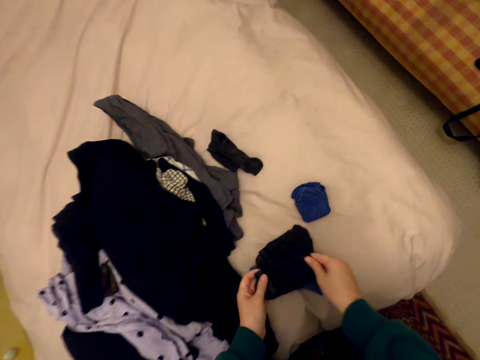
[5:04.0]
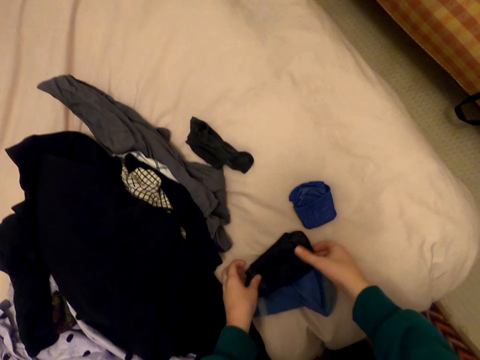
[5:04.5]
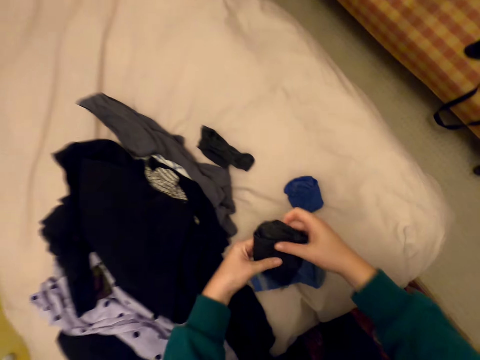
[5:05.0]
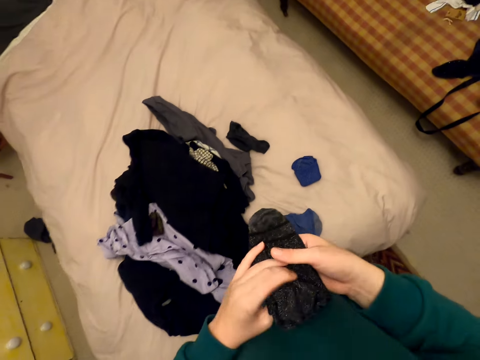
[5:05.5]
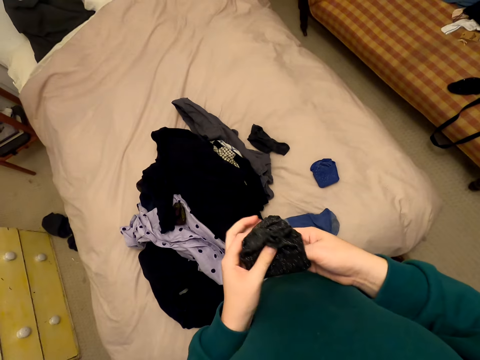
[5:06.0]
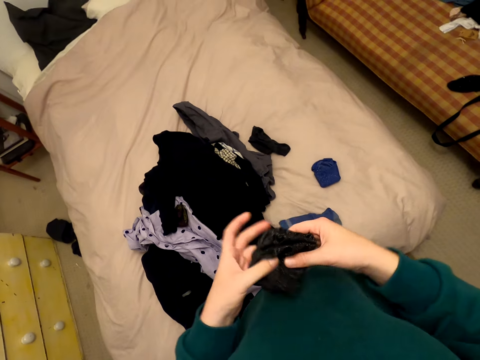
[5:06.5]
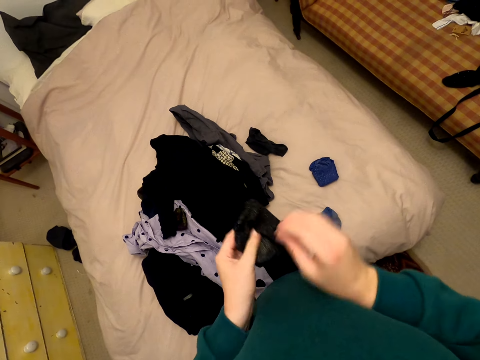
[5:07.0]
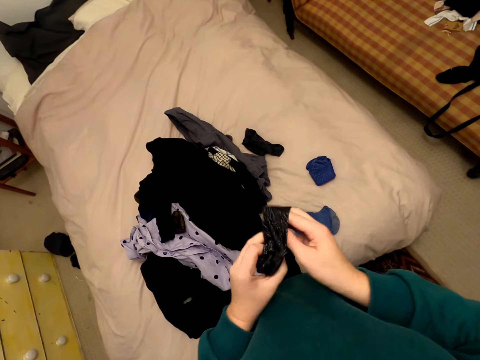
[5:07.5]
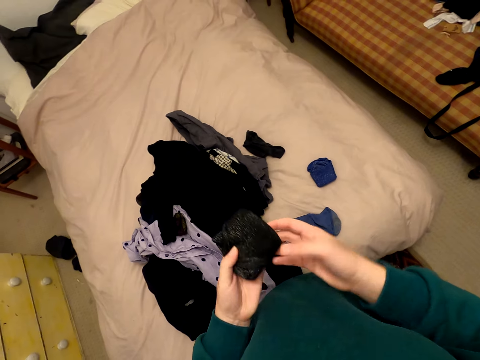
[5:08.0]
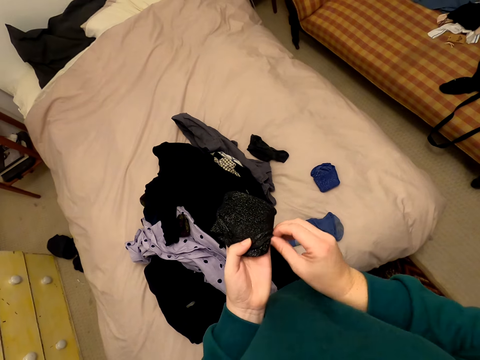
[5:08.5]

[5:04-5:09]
The camera wearer drops the socks. They put the sock on the other sock. They pick up the socks from the bed. They fold the socks together.

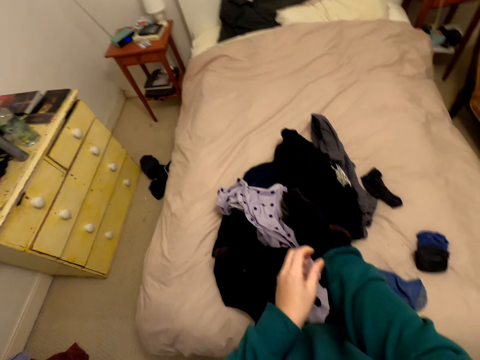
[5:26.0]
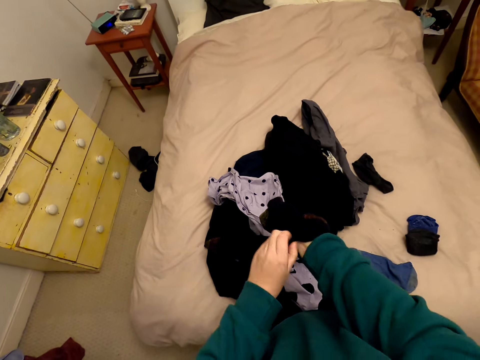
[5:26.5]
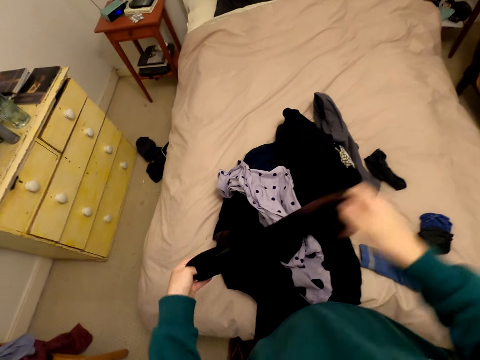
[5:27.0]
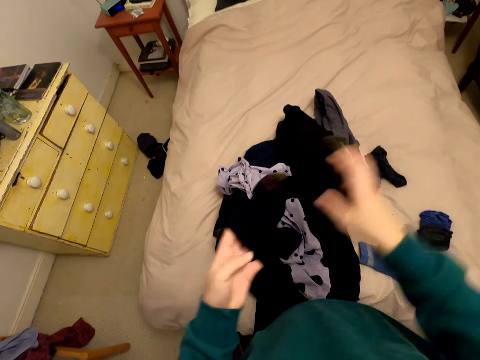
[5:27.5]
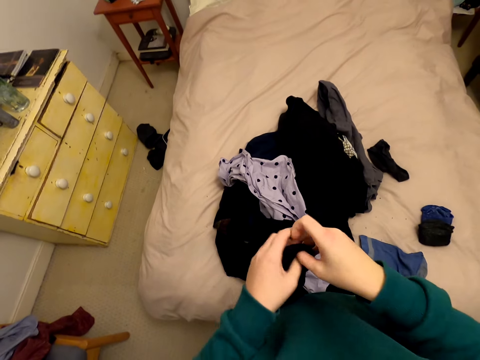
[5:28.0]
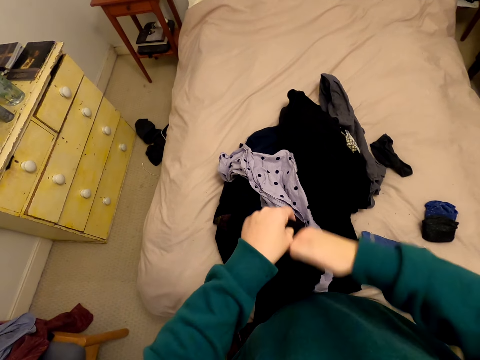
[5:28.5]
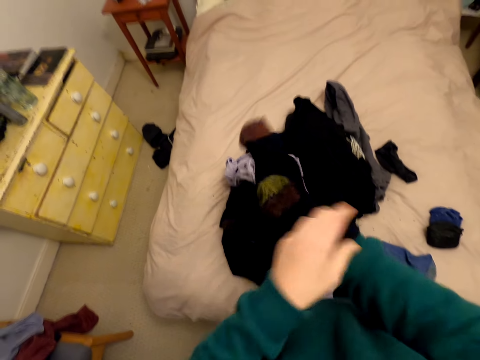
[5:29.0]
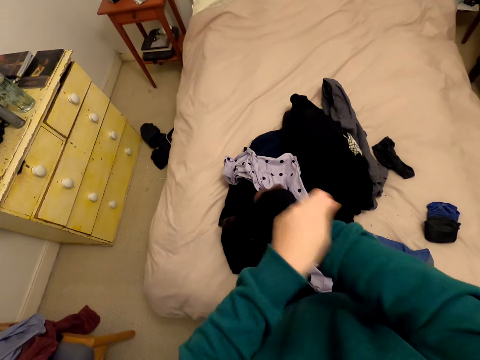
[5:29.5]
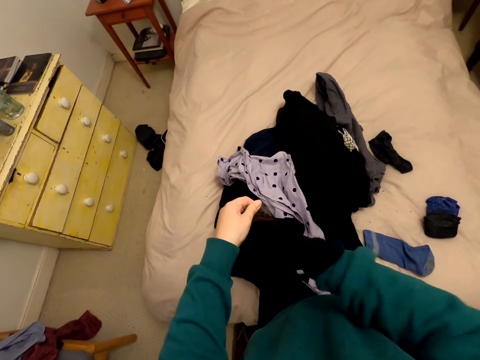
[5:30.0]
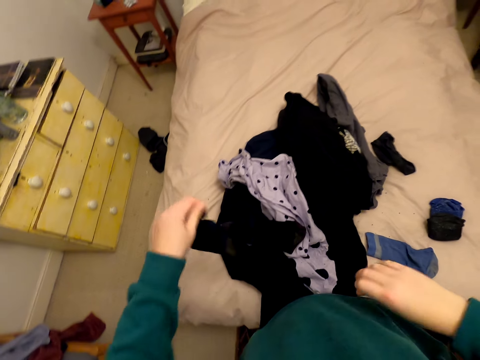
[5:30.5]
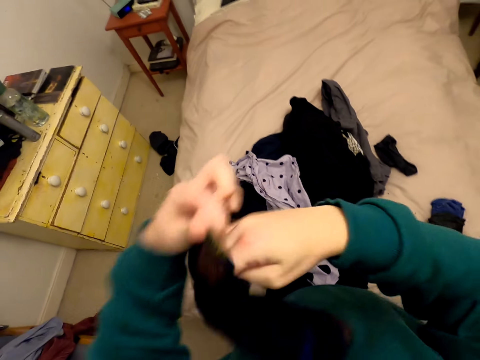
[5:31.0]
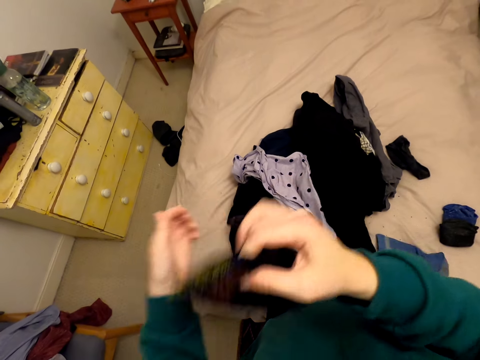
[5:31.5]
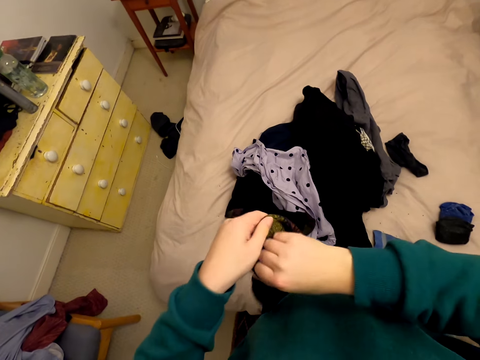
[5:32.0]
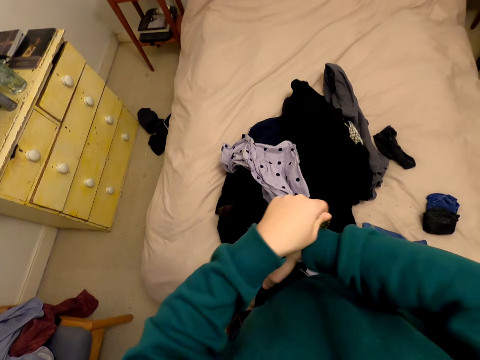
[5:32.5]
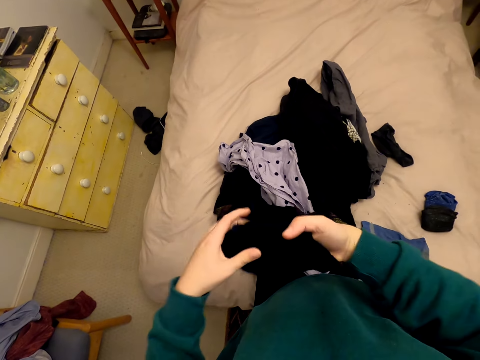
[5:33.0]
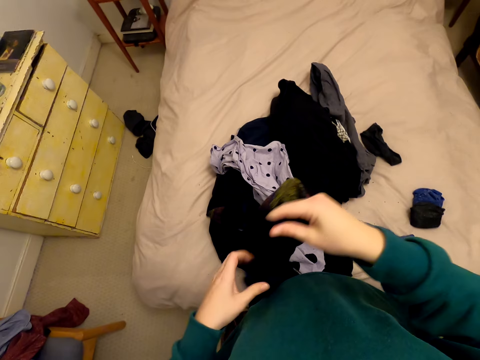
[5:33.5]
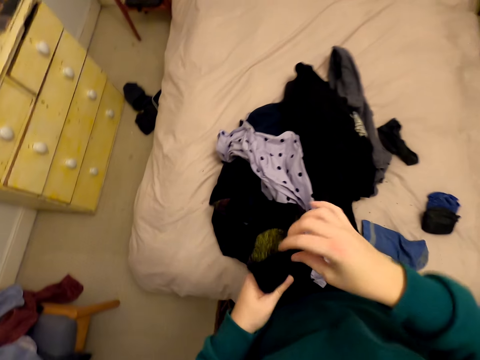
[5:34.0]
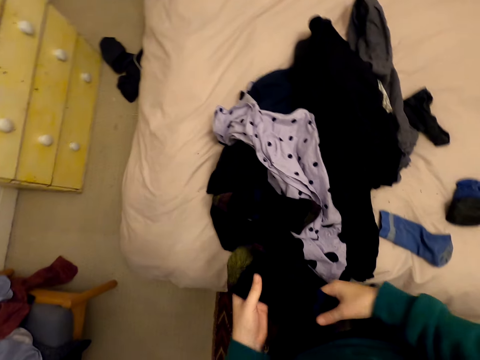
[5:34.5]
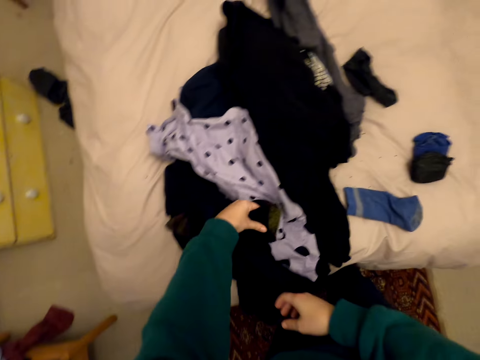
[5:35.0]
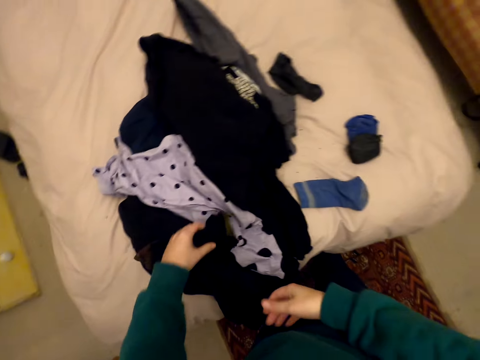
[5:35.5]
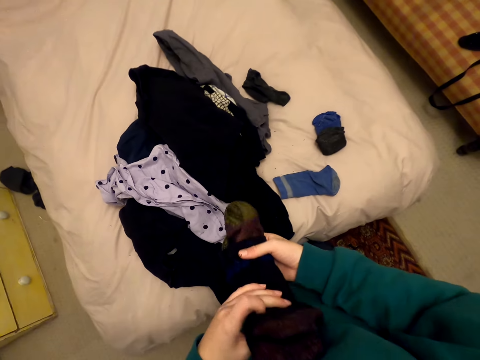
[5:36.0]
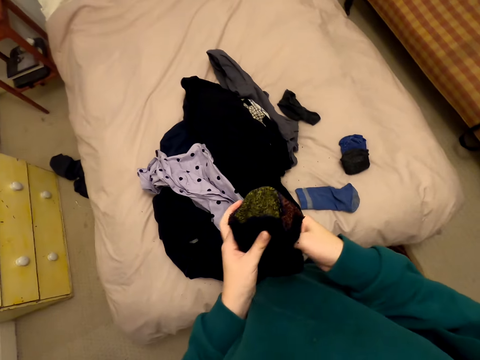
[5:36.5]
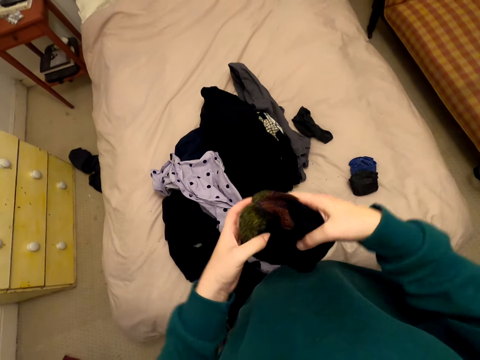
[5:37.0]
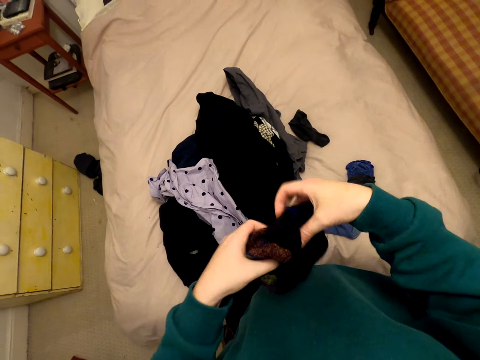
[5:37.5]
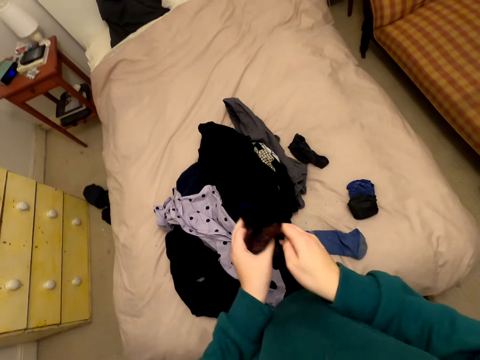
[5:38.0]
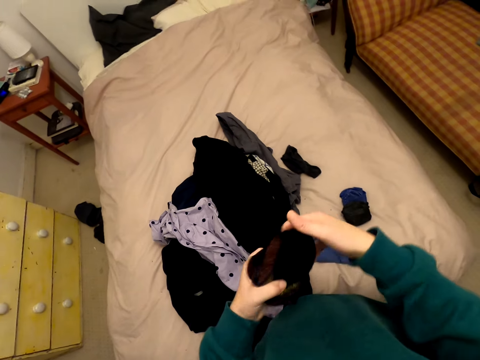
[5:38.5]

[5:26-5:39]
The camera wearer pulls off the hand. They put the right hand into the socks. They pull off the hand. They drop the socks. They put the sock on the other sock on the bed. They pick up the socks from the bed. They fold the socks in together.

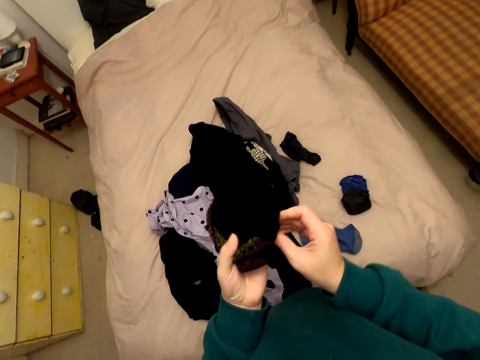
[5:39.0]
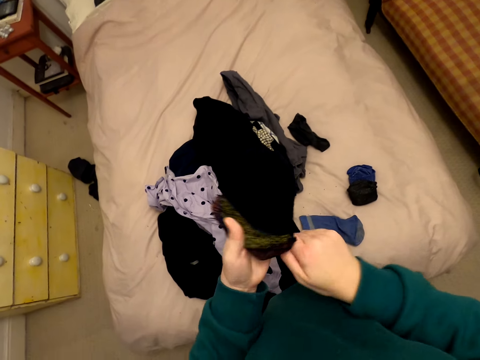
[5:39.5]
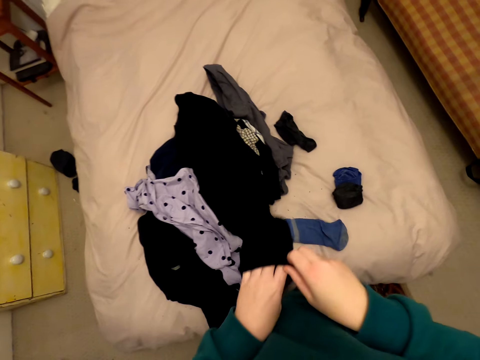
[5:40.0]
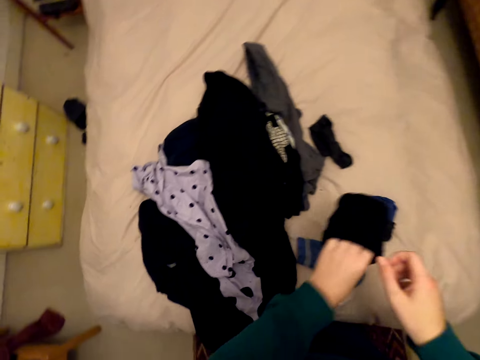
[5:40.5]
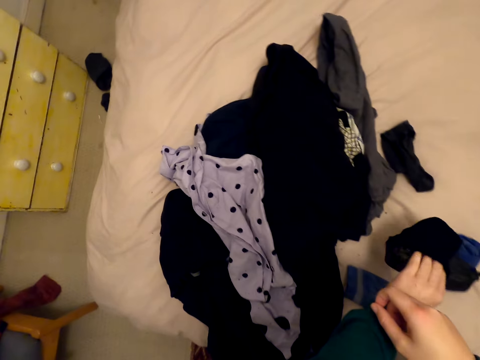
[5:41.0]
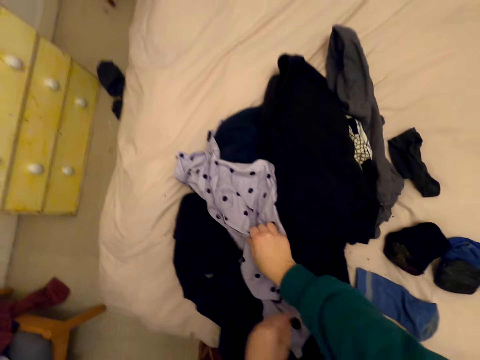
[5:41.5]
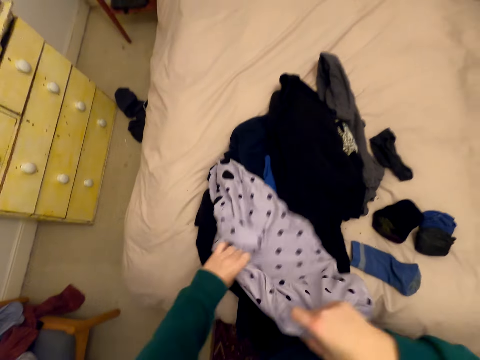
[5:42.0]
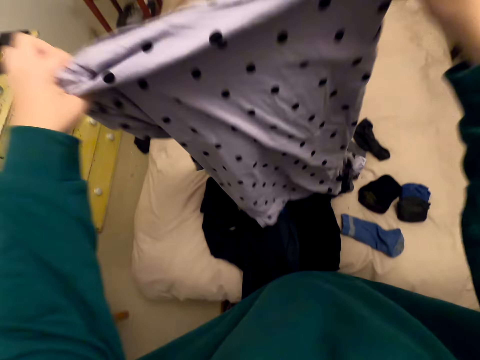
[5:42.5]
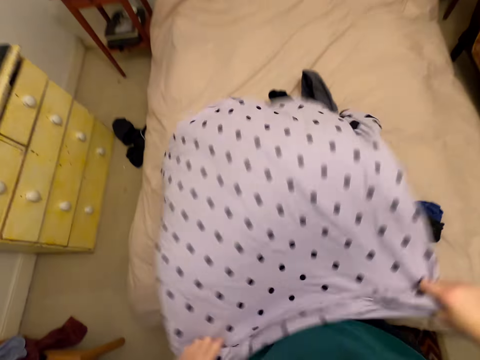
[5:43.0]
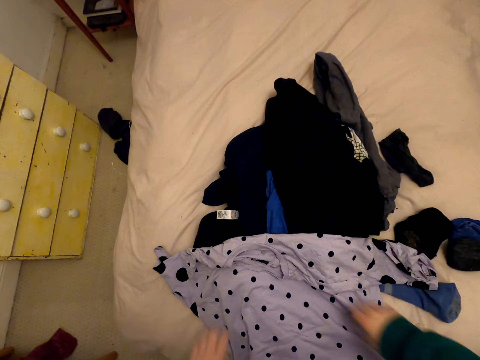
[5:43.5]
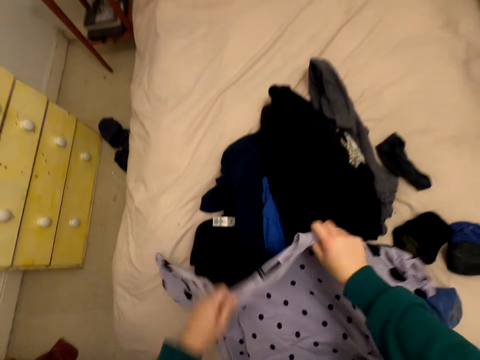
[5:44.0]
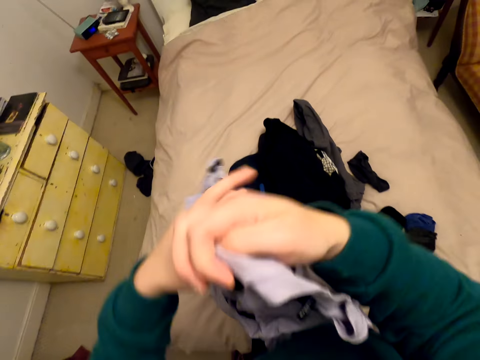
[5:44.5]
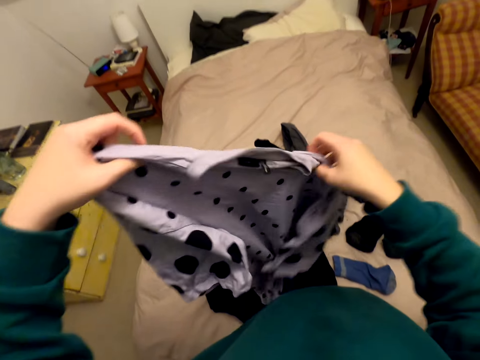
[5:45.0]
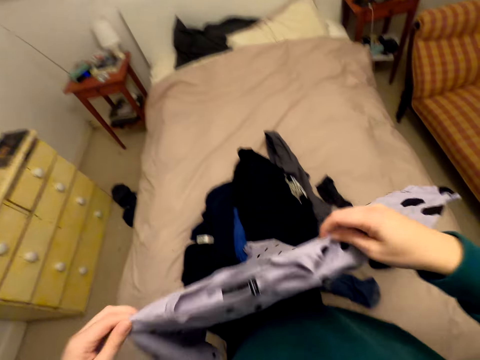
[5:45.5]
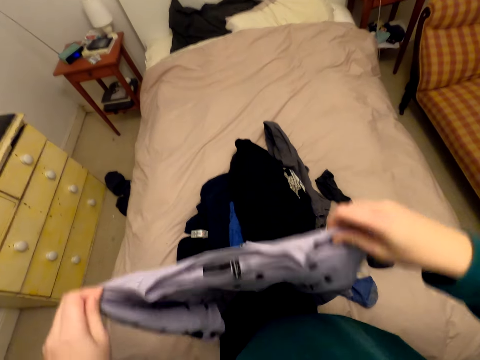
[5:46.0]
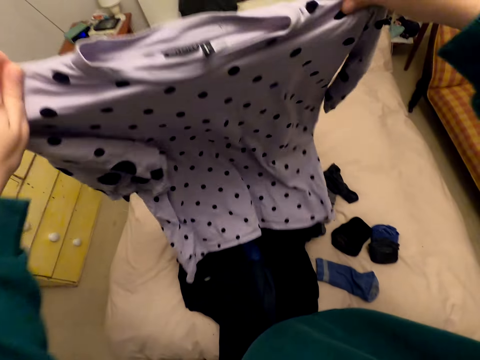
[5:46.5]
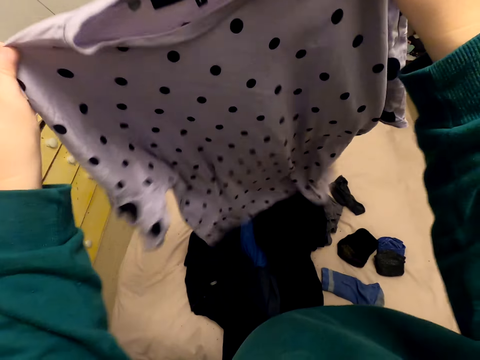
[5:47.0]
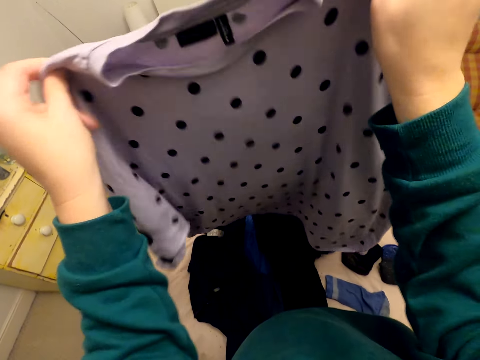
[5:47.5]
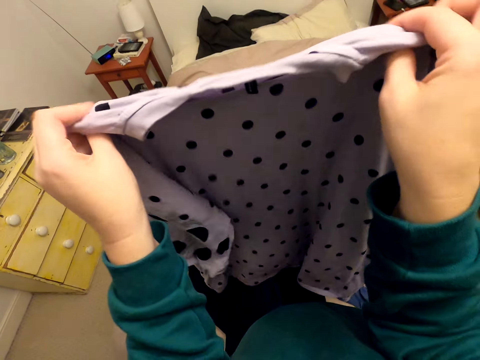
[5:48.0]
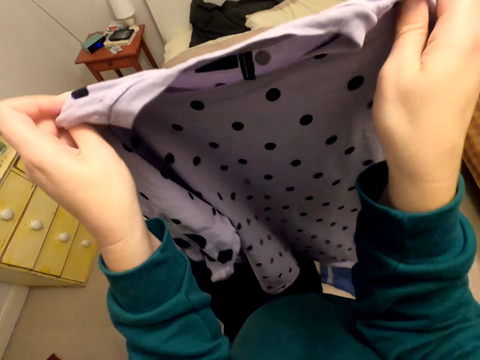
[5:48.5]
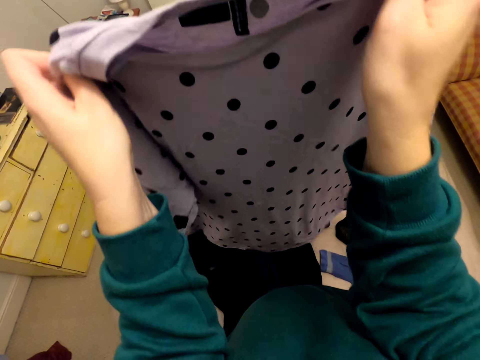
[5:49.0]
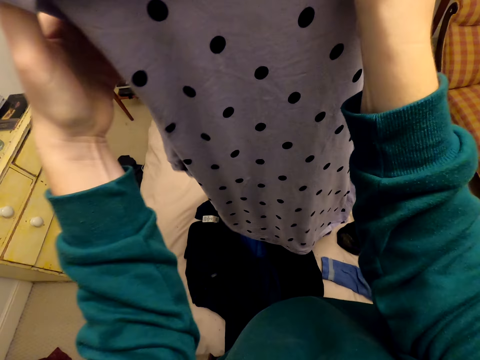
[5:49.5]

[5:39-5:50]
The camera wearer puts the socks on the bed. She picks up the cloth from the bed. She moves the cloth in her hands. She folds the cloth on the bed.
